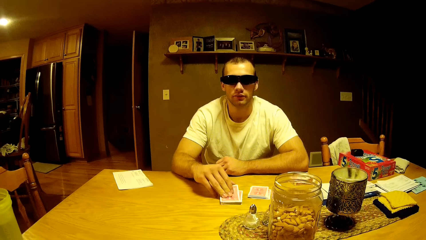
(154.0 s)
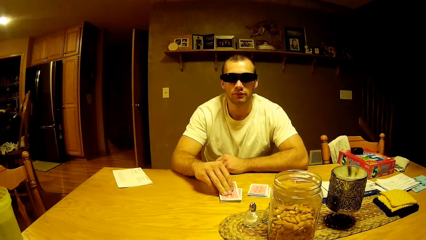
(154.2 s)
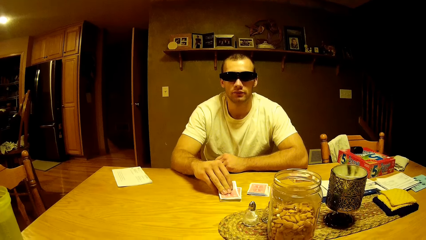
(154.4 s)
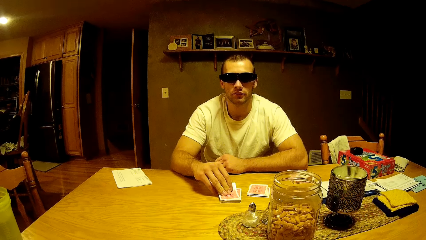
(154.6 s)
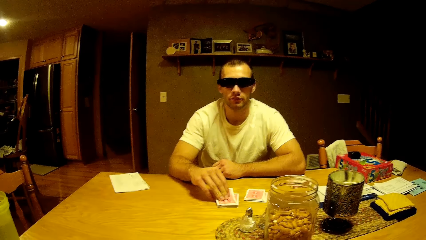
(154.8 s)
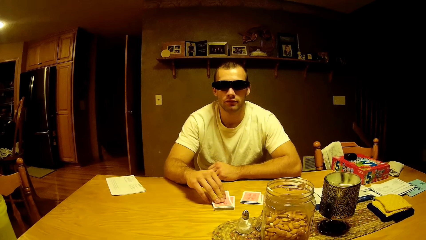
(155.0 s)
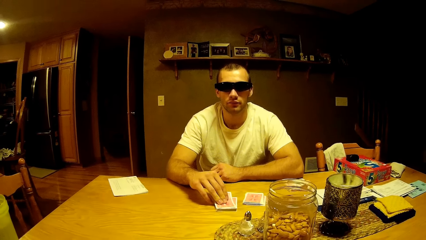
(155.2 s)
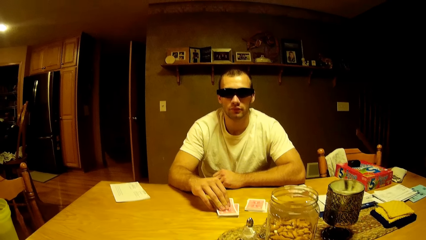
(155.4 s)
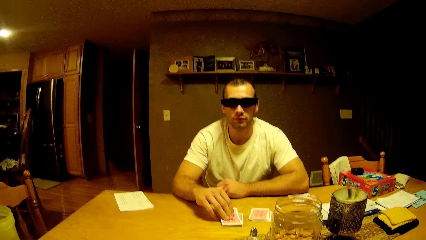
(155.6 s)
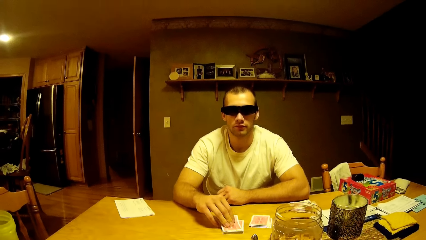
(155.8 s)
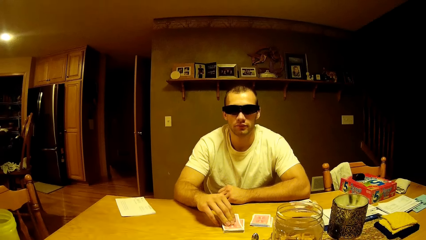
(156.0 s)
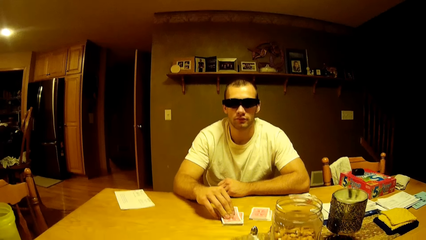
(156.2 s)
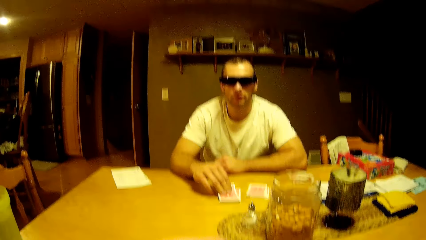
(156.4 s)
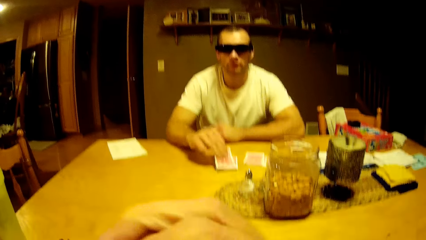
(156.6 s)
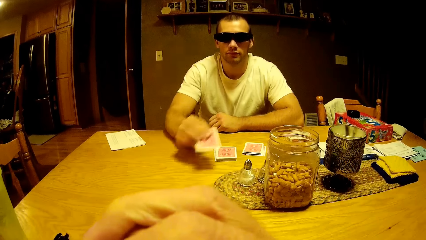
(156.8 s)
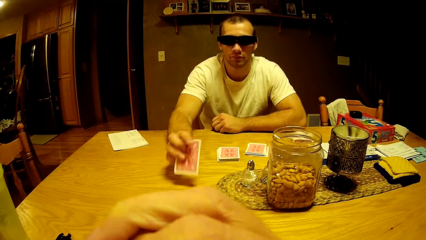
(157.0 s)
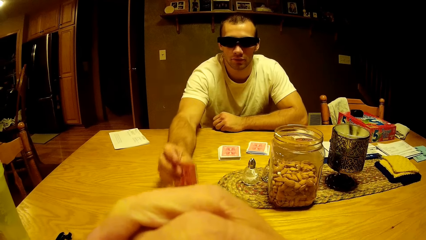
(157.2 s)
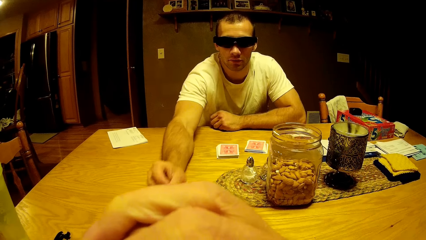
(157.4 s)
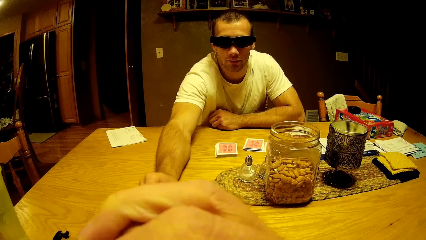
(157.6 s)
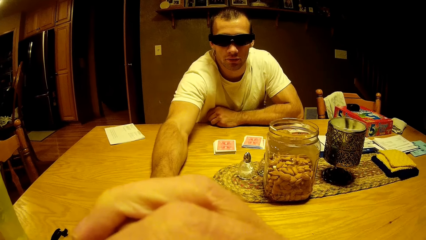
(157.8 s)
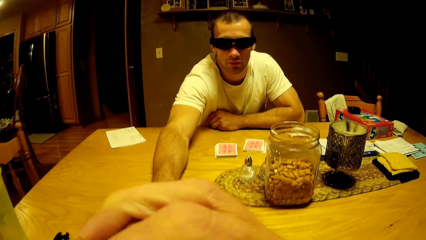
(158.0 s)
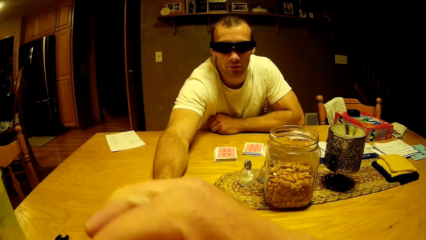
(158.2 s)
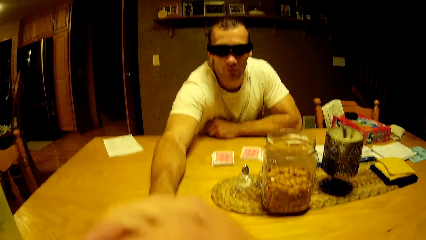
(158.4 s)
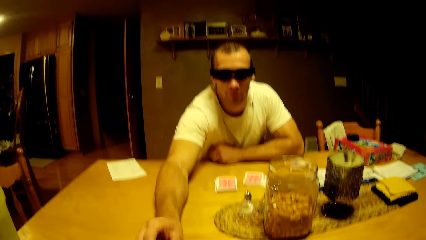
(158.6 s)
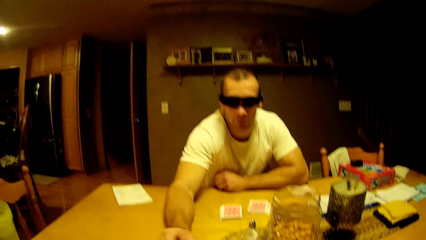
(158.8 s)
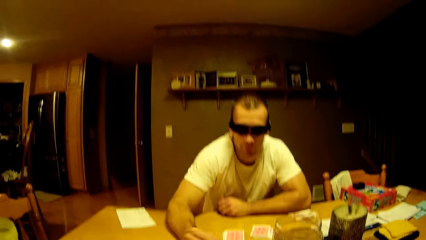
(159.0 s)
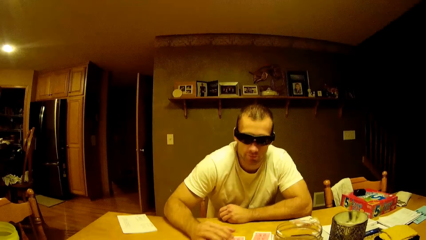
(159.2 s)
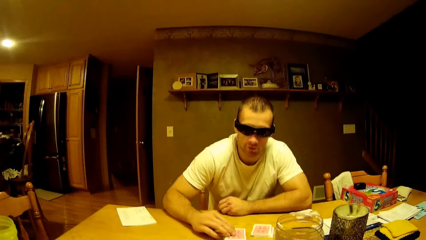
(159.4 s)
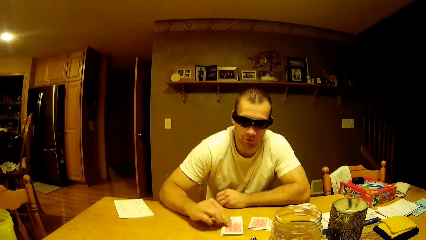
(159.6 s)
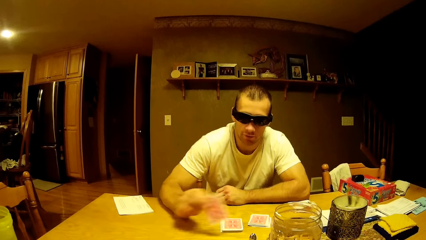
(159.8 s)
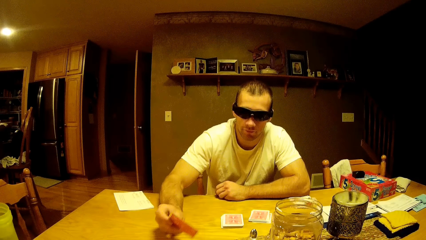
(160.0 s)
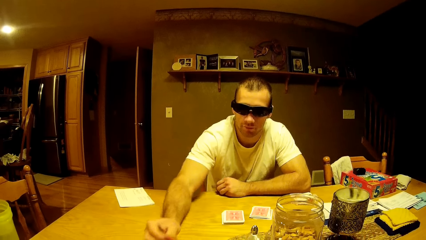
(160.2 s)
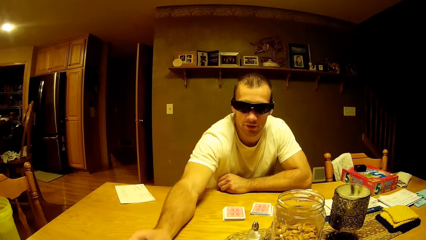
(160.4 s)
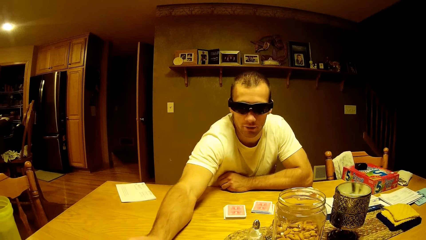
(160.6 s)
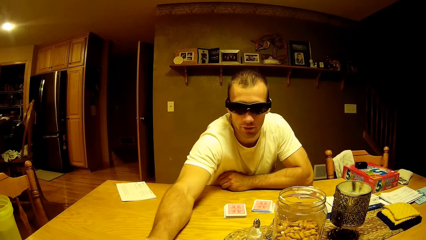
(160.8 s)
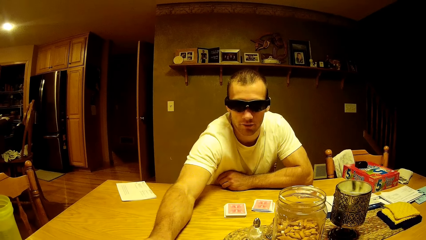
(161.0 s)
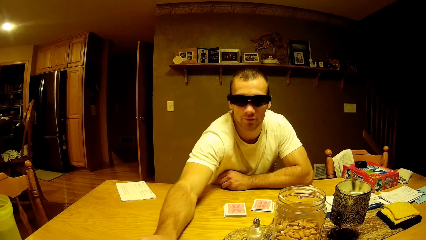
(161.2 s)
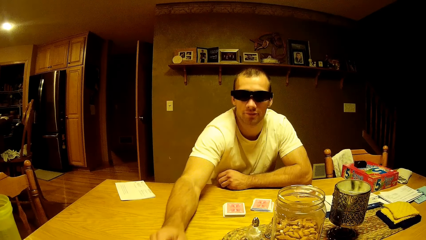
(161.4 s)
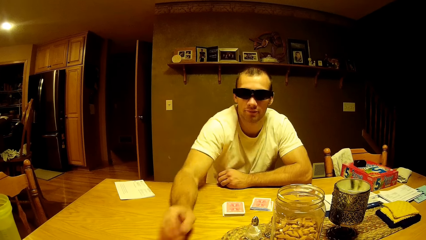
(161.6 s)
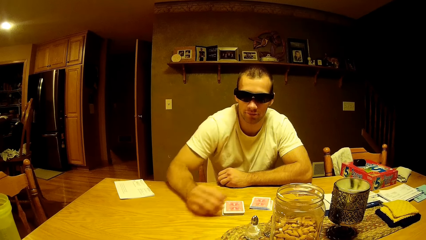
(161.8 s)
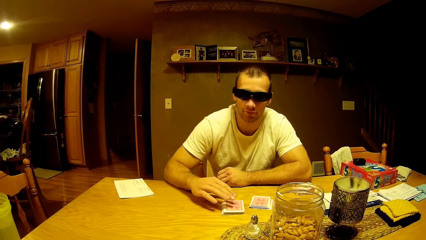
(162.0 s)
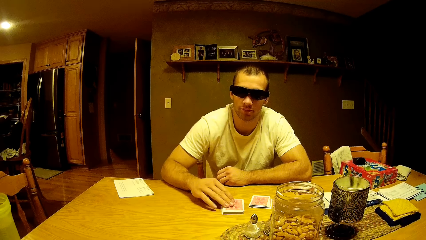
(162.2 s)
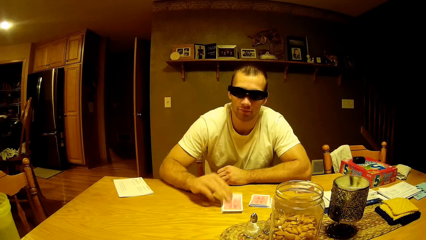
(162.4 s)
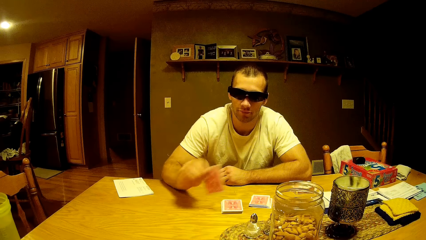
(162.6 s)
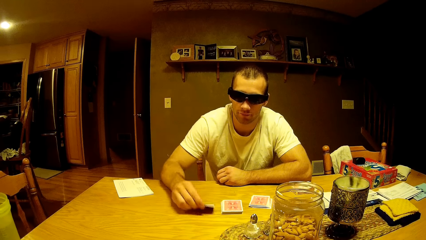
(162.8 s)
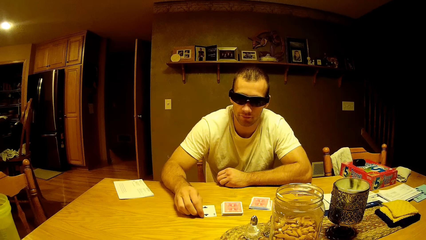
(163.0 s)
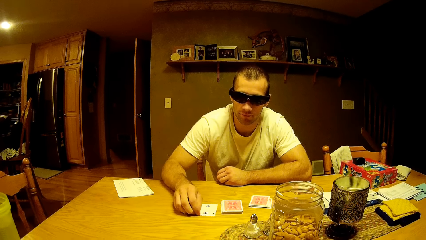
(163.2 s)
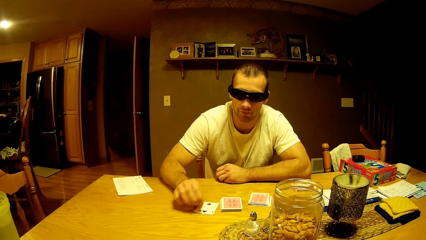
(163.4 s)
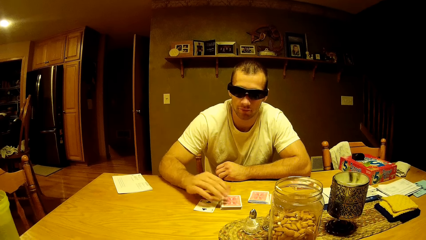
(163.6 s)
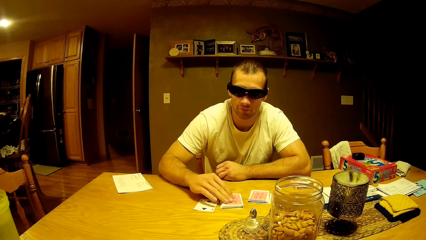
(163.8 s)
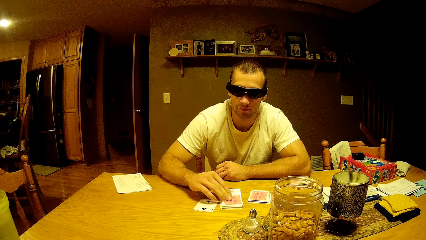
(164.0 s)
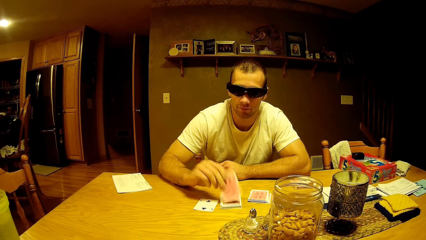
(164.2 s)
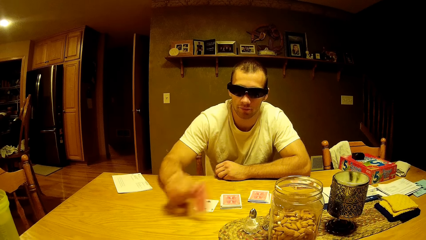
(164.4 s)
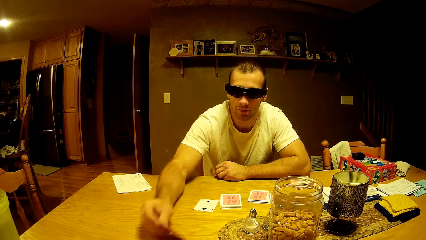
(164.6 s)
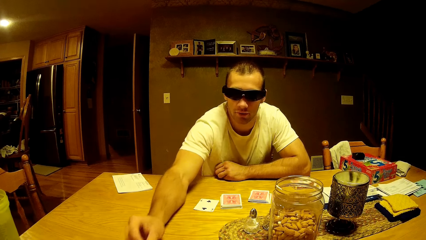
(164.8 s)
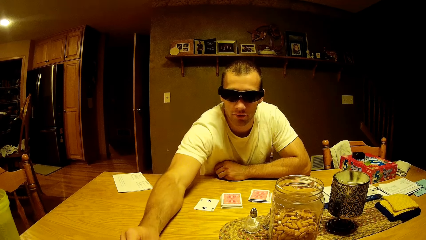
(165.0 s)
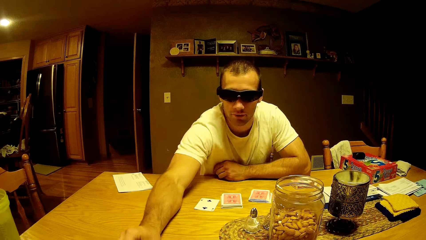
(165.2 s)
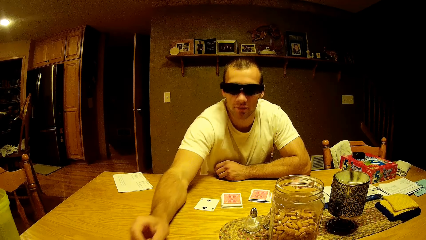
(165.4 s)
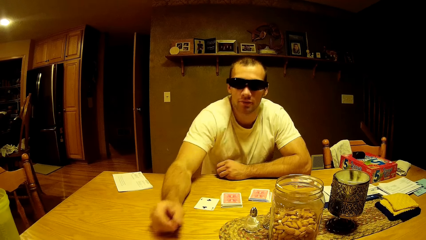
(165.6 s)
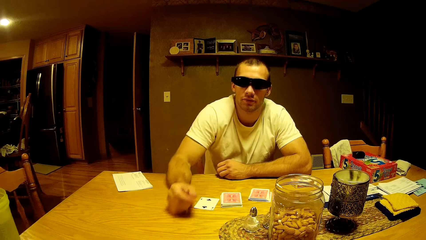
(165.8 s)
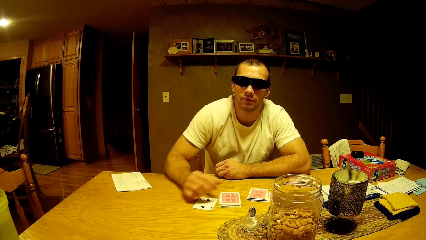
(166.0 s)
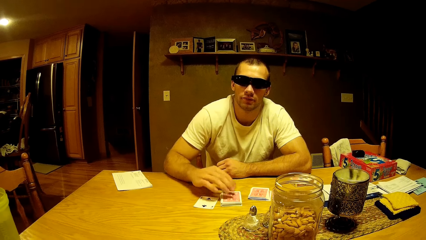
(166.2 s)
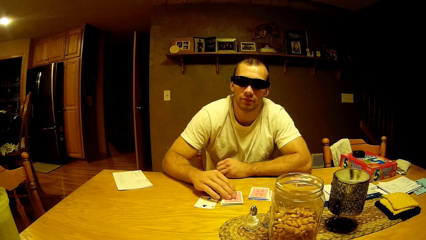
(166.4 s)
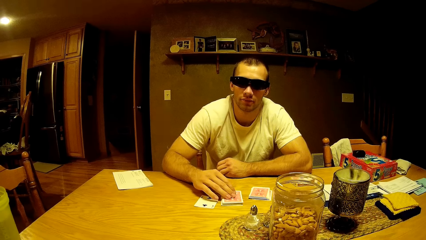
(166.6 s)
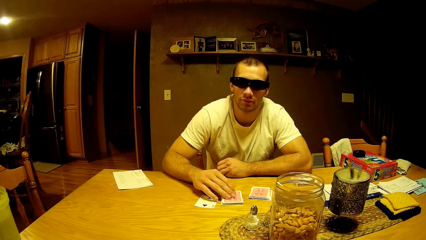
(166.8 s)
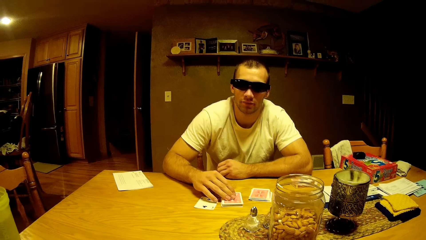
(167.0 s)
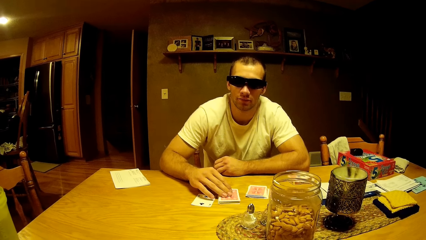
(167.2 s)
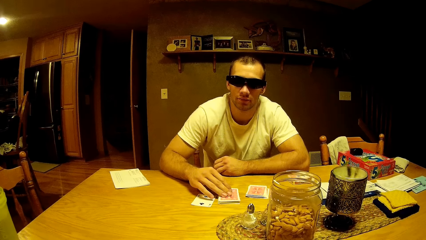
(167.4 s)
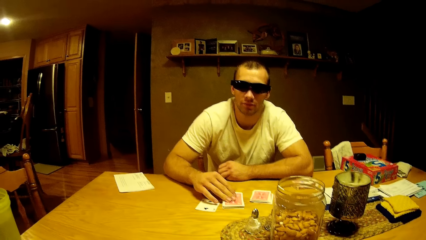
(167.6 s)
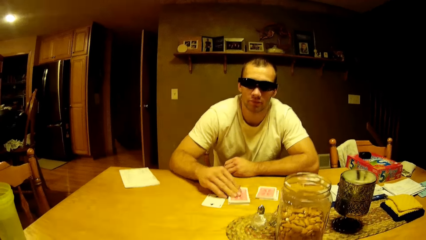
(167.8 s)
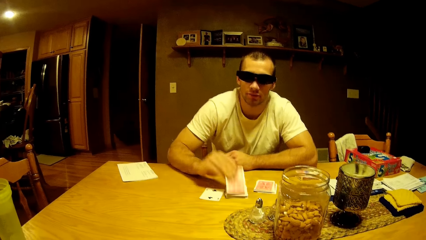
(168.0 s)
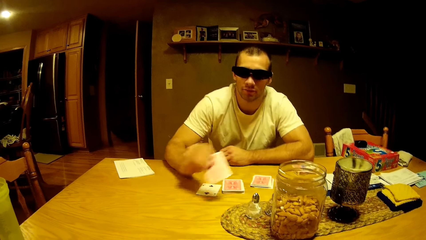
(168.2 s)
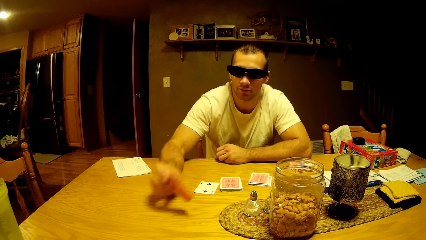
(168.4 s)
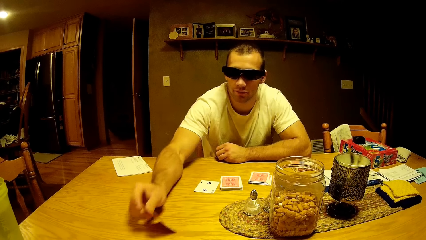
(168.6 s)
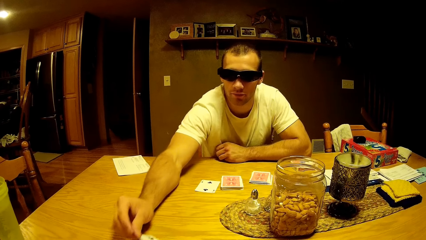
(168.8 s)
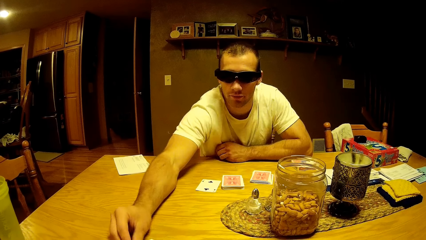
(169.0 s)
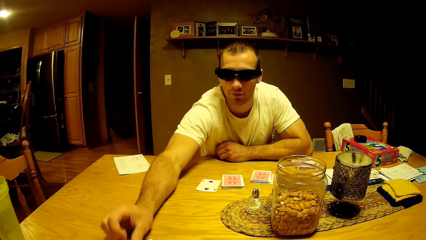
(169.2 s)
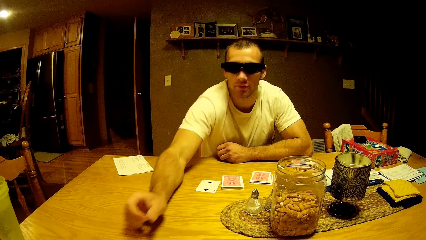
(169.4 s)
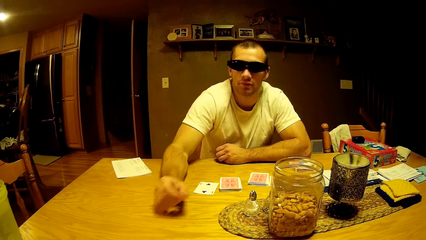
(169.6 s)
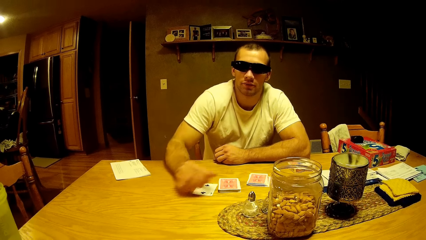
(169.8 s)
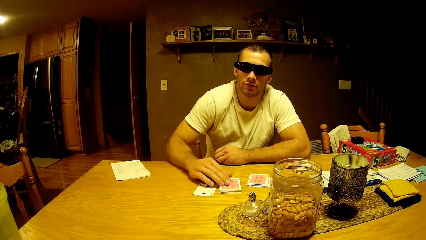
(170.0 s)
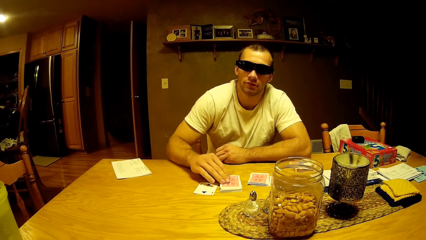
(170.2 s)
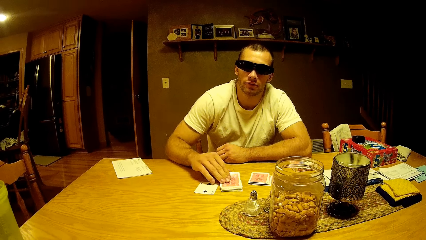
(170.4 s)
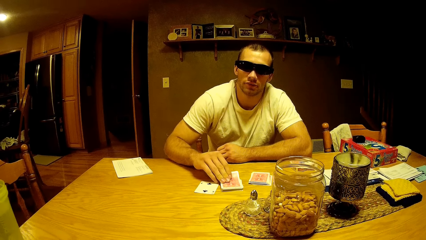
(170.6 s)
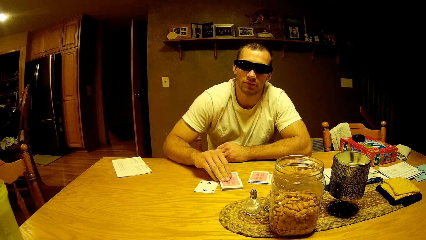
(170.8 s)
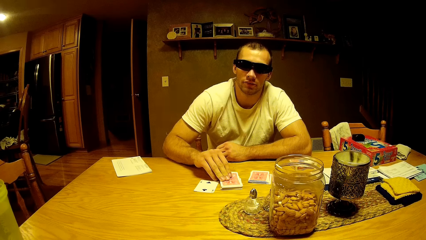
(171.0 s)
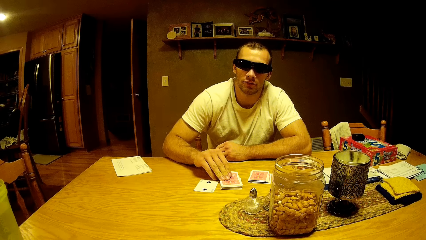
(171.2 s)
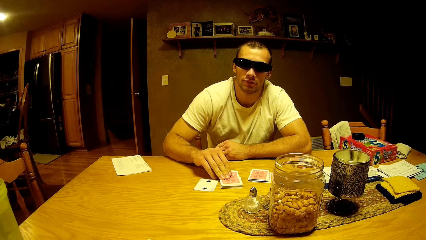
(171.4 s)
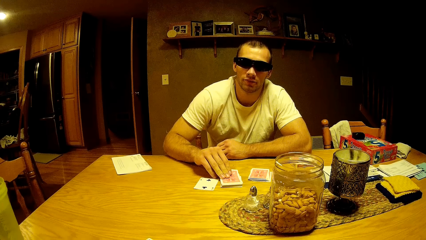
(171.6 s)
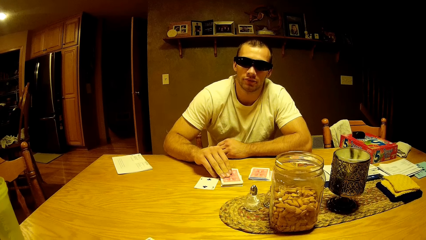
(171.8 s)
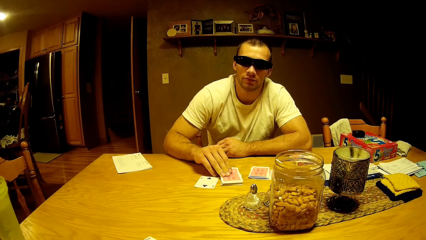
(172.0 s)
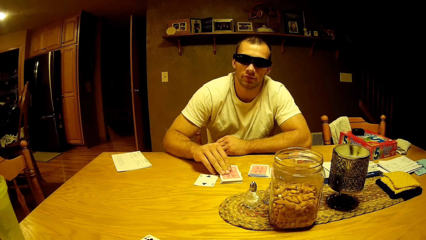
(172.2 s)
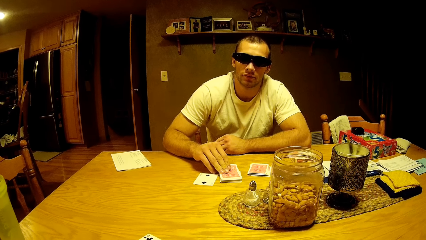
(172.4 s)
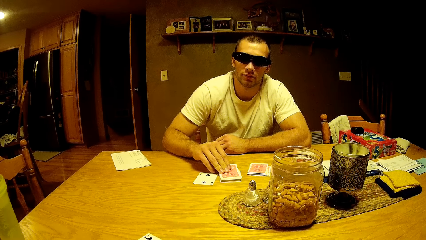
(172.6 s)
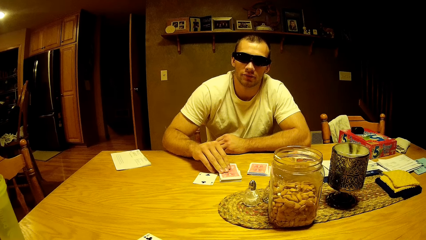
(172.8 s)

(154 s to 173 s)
A man takes the play card. The camera wearer converses. He folds his hands together. The man shows the play card to a person. The man drops the card on the table. The man takes the play card. The man drops the card on the table. The man takes the play card. The man drops the card on the table. The man takes the play card. The man drops the card on the table. The man takes the play card. The man drops the card on the table. The man takes the play card.
